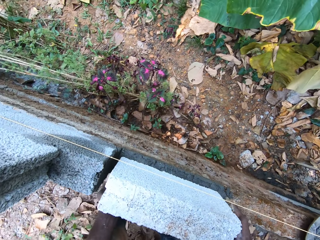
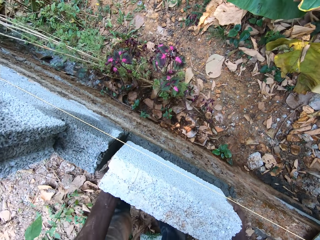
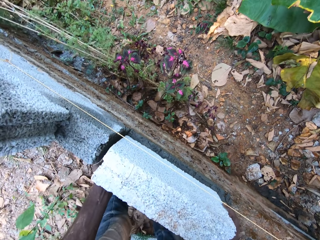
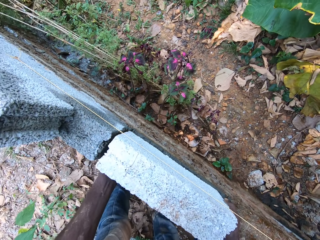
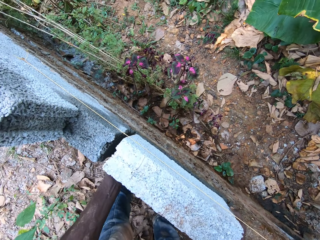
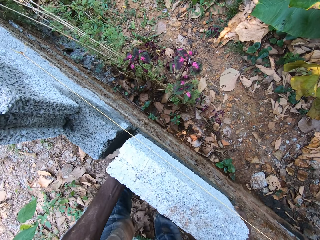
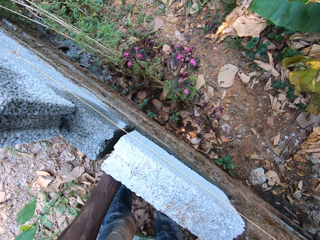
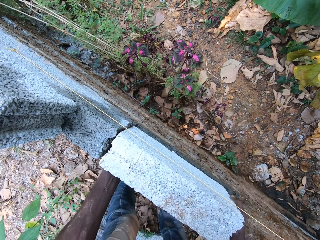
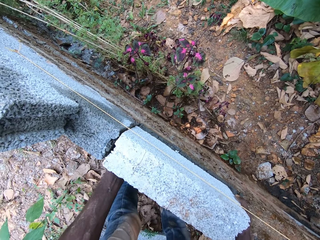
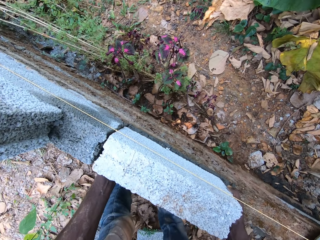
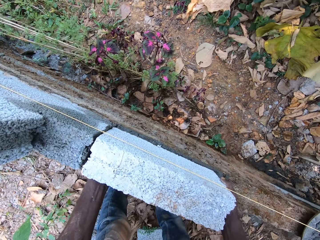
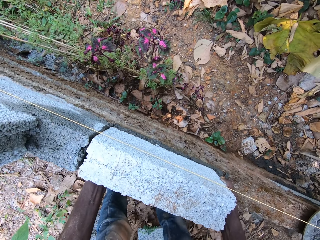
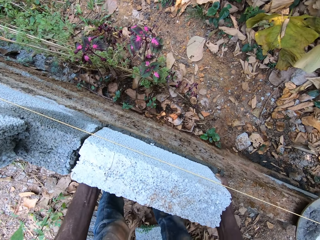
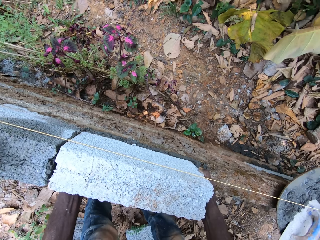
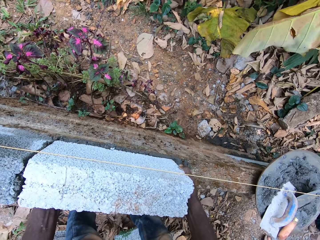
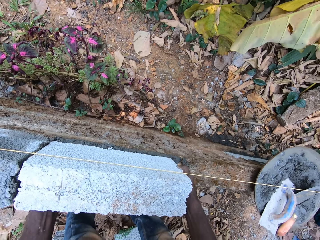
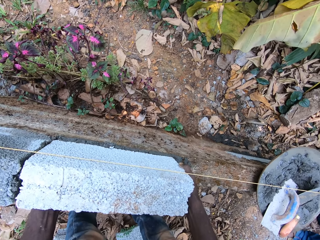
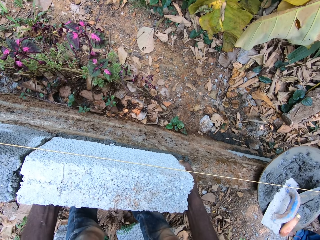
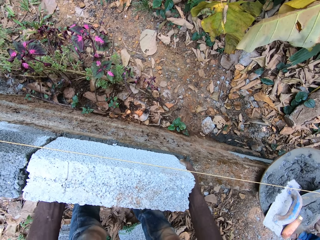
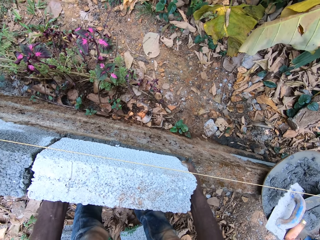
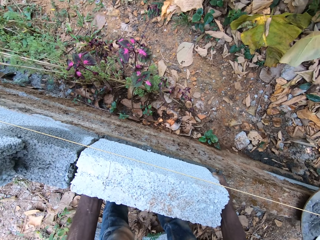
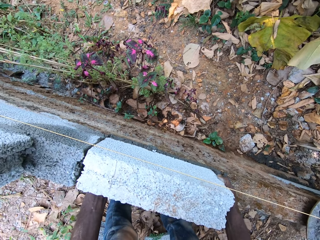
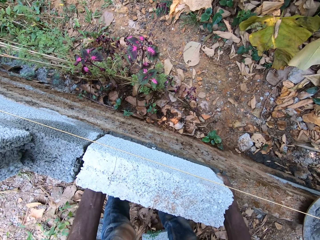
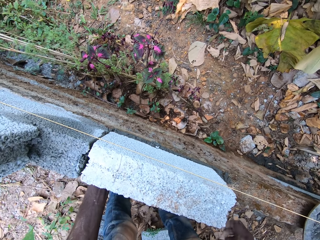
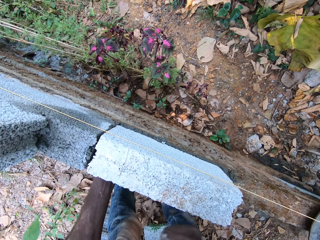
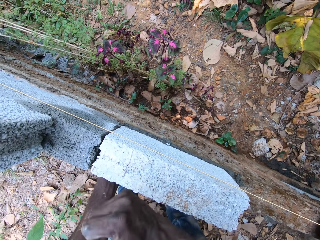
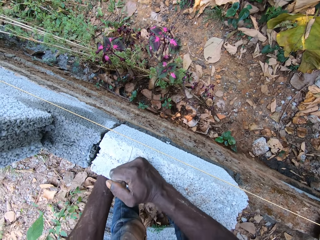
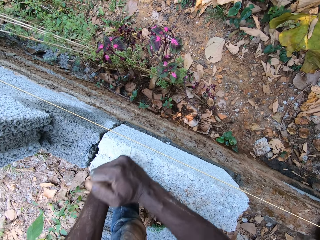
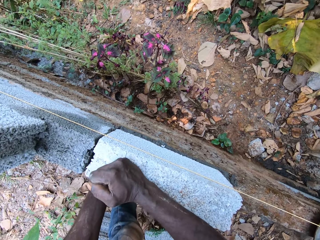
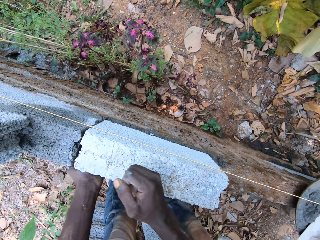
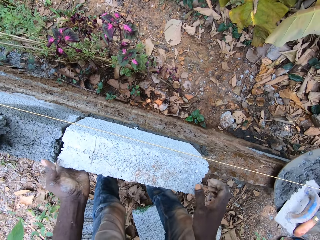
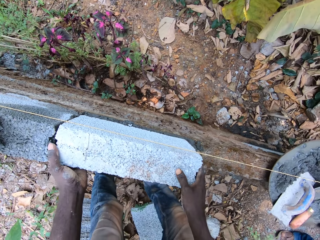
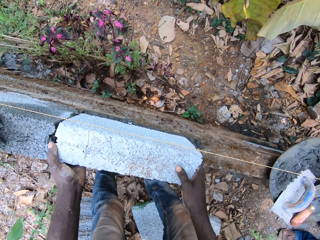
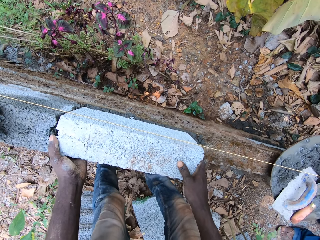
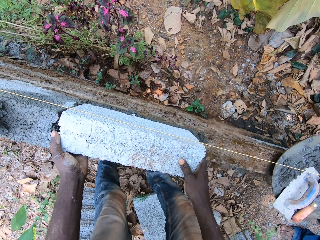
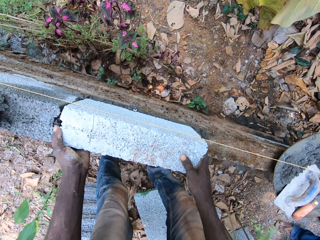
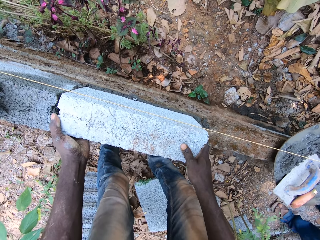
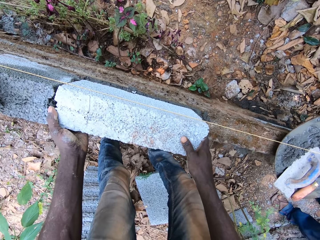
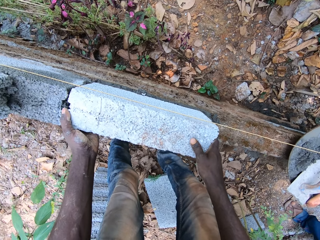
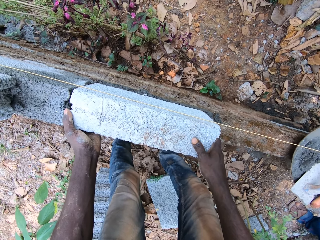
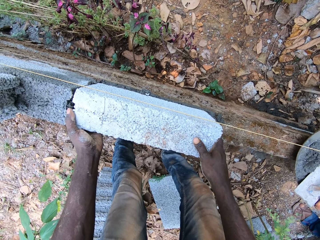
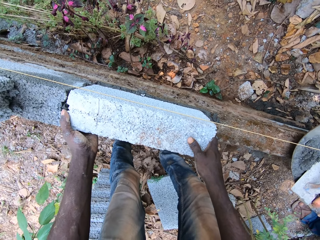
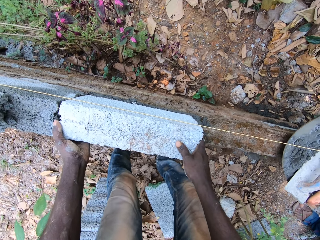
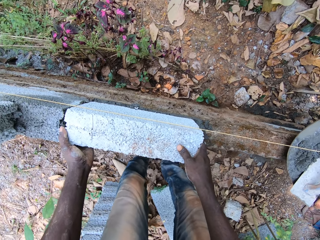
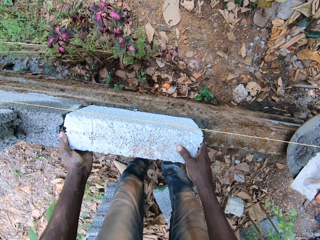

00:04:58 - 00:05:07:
The camera wearer places the concrete block or brick on the cementing material on the concrete with both hands. He aligns the brick on the building structure. He hits the concrete block with a fist with his right hand. He aligns the brick on the building structure.

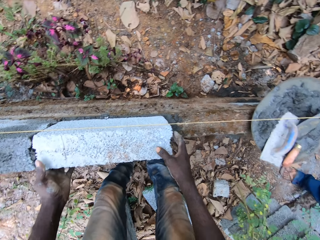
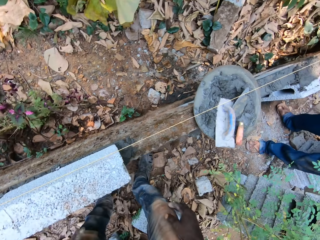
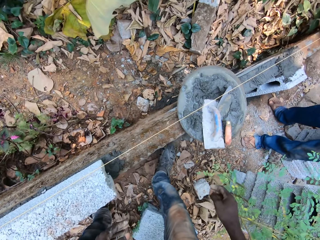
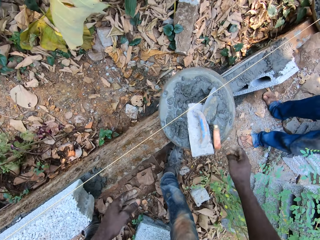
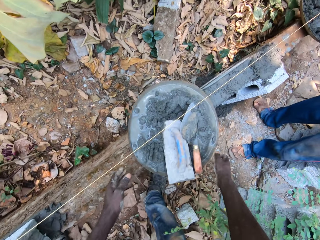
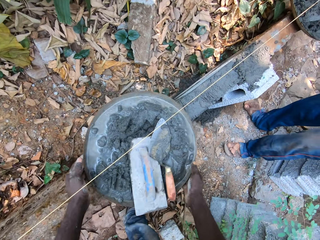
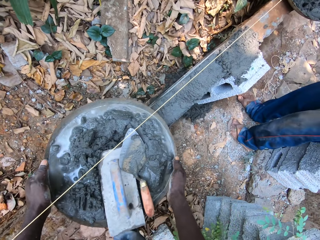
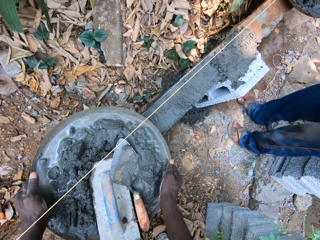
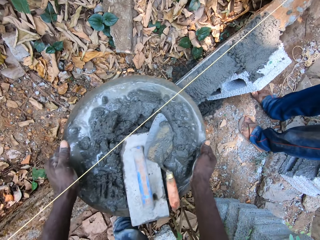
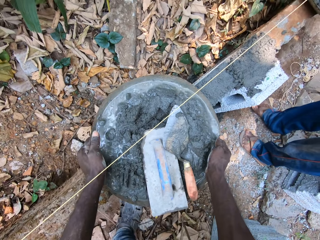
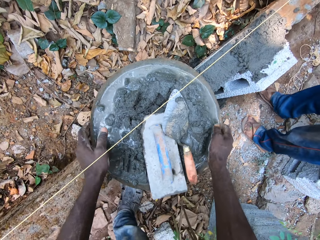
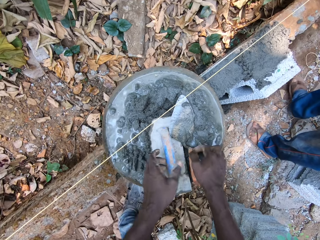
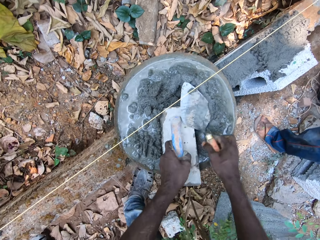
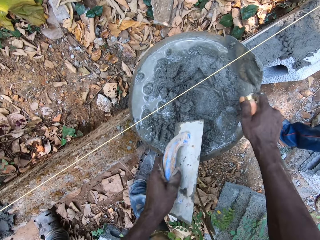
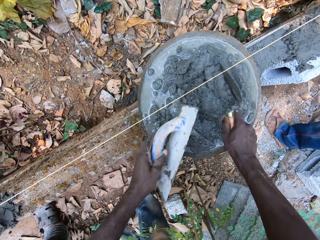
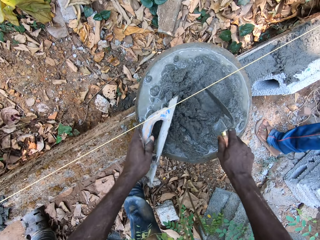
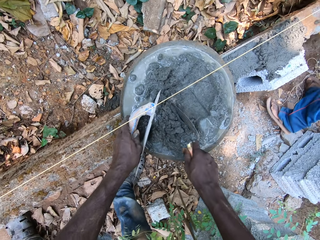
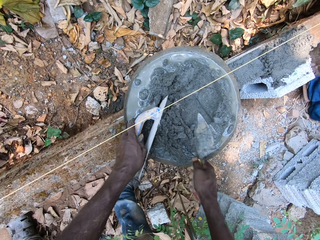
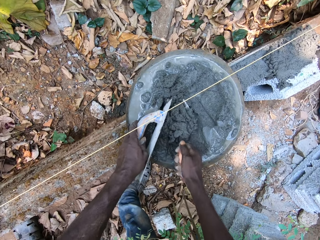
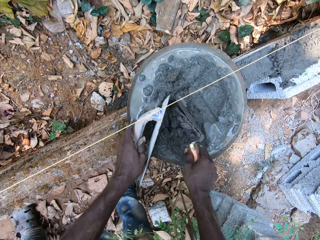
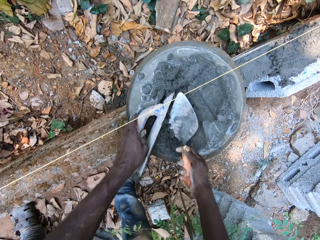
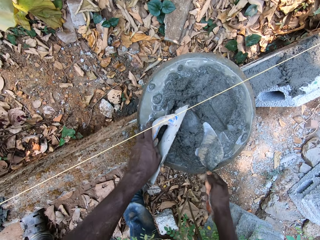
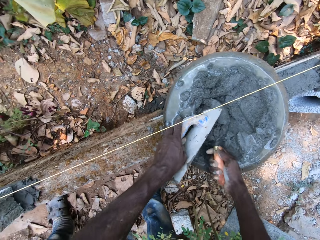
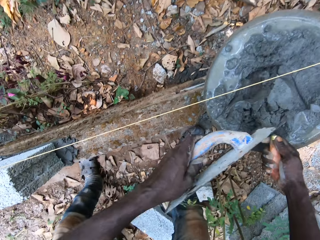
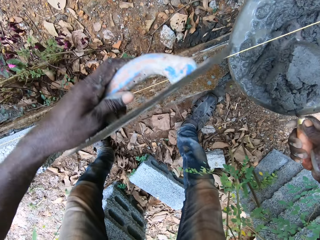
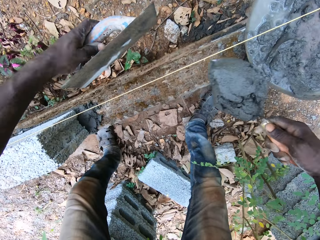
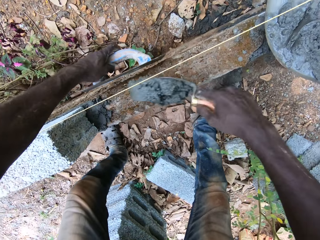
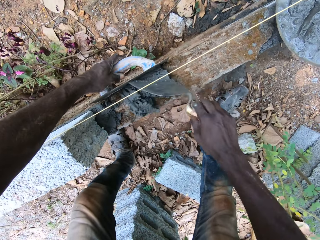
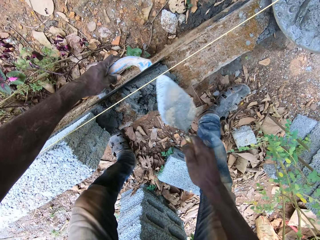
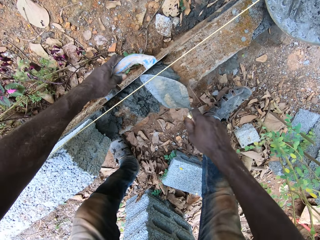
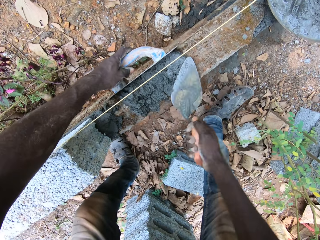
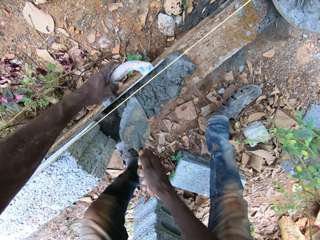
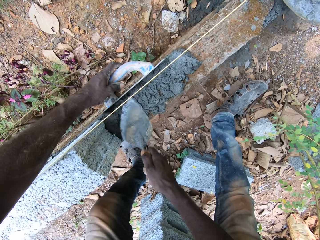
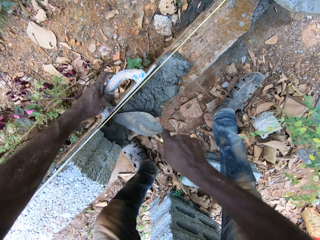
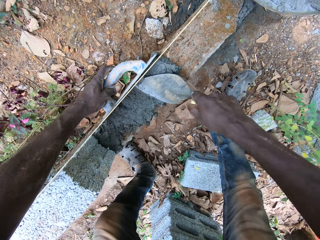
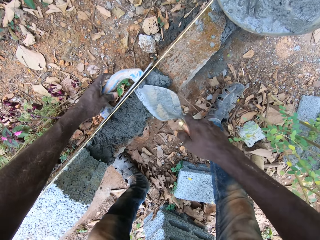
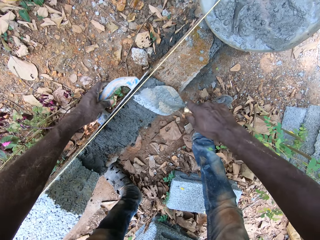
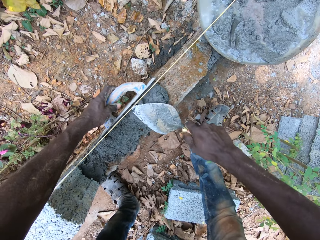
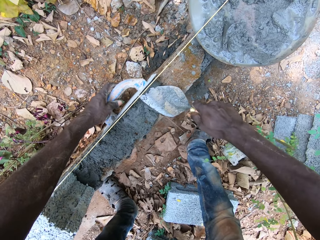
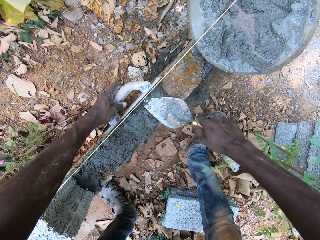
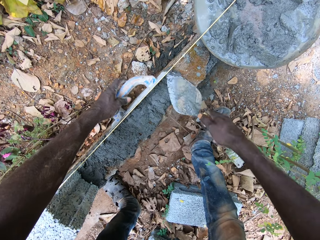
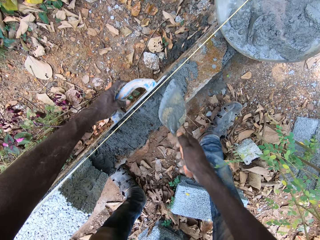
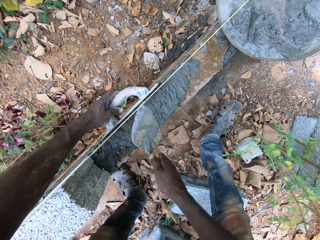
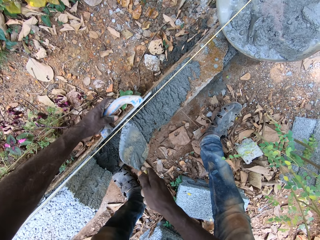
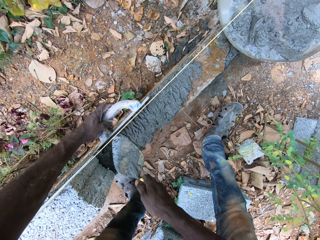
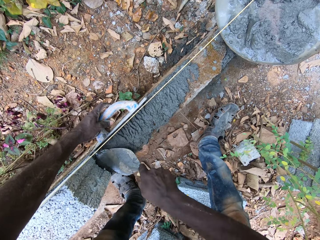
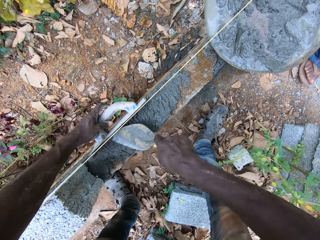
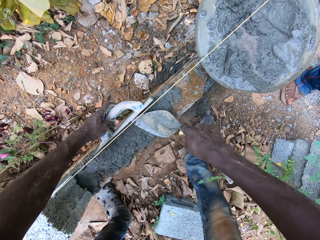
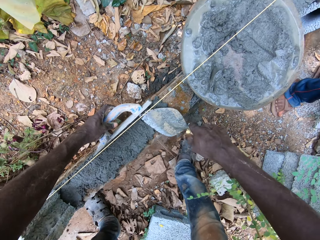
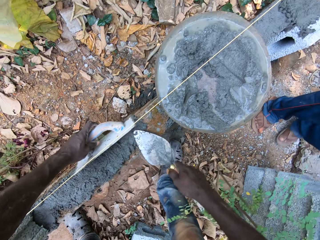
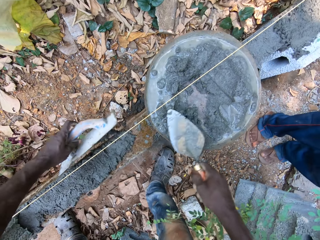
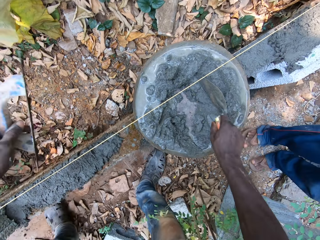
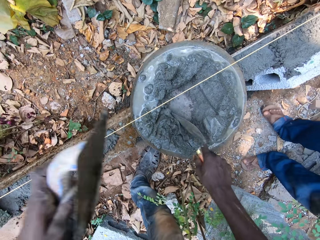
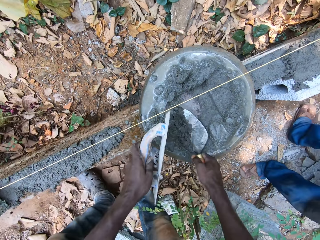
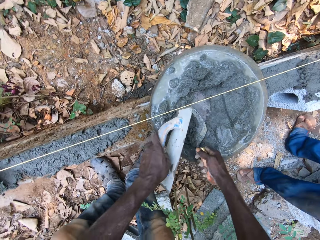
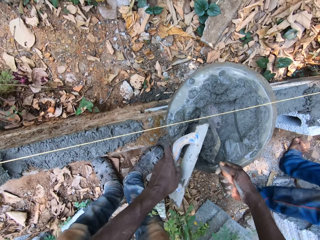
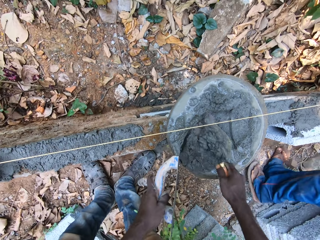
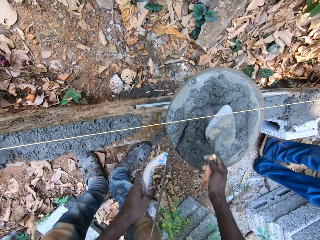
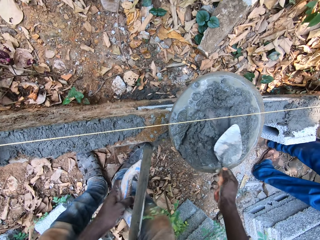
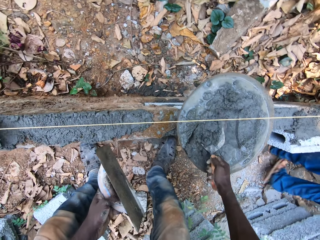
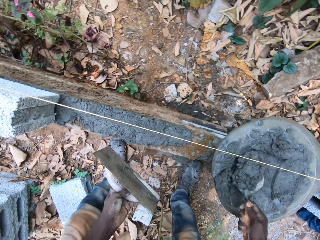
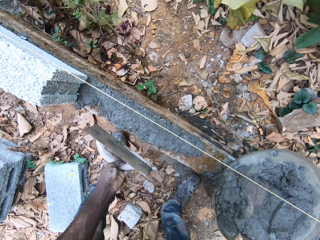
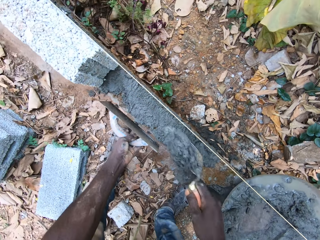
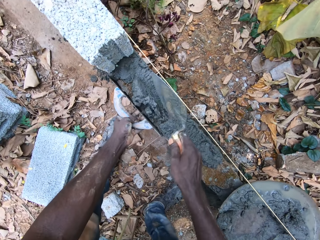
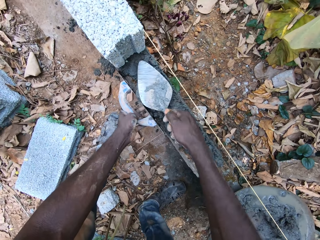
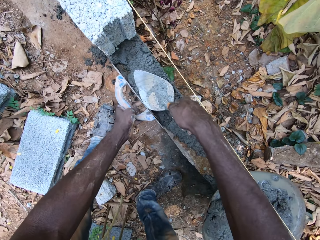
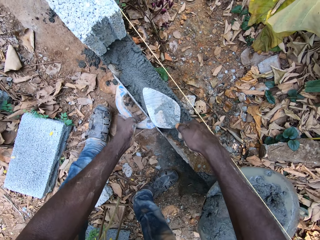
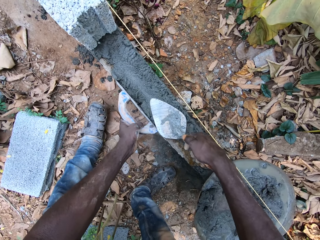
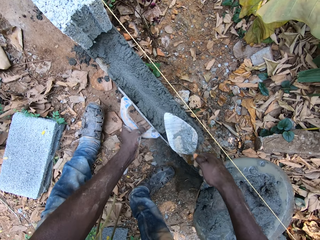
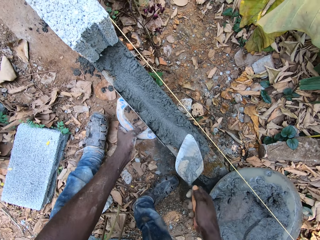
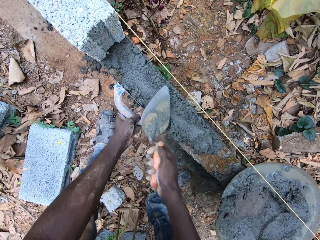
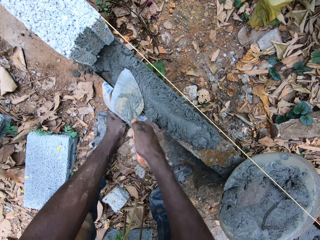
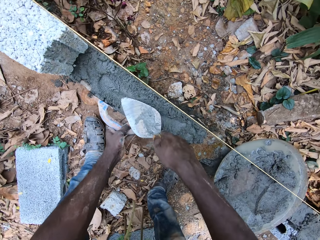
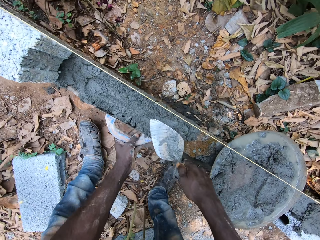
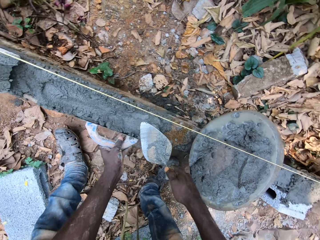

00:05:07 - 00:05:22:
The camera wearer picks up the hand pan or container of cement on the concrete with both hands. He moves the container of cement. He drops the hand pan on the concrete with both hands. He picks up the hand trowel from the hand pan with his right hand. He picks up the rubbing trowel from the hand pan with his left hand. He mixes cement with the trowel. He takes some cementing material from the hand pan with the hand trowel in his right hand. He pours the cementing material on the concrete with the hand trowel in his right hand. He places the rubbing trowel on the concrete with his left hand. He spreads the cementing material on the concrete with the hand trowel in his right hand. He moves the rubbing trowel on the concrete with his left hand. He takes some cementing material from the hand pan with the hand trowel in his right hand. He mixes the cement with the trowel. He pours the cementing material on the concrete with the hand trowel in his right hand. He smears the cement on the building structure.
